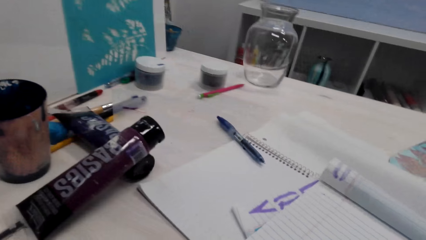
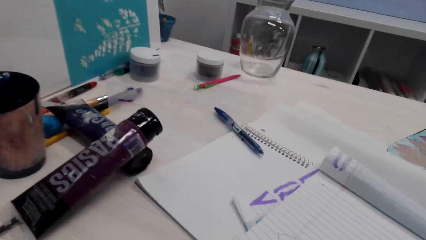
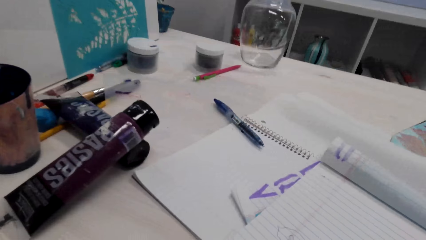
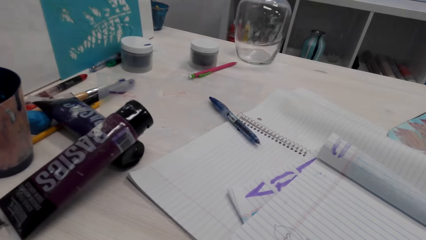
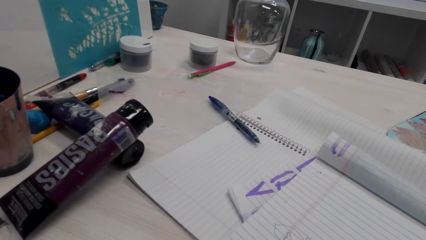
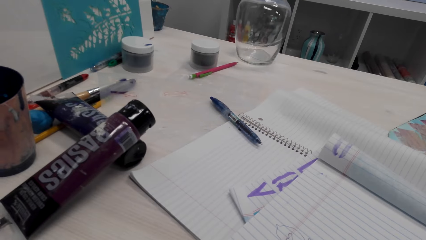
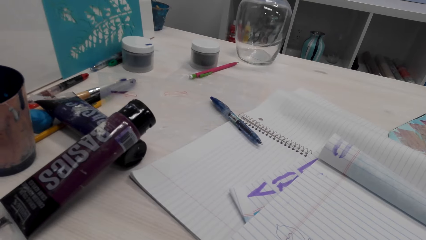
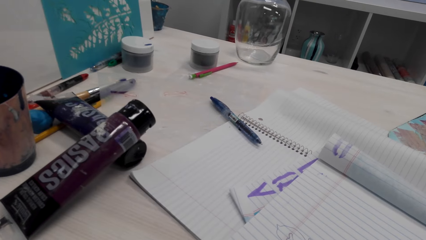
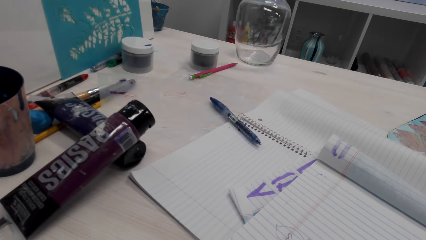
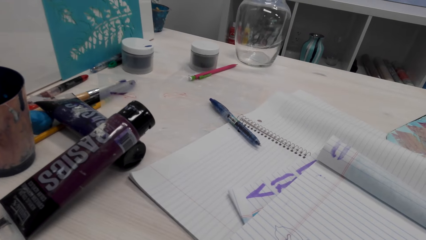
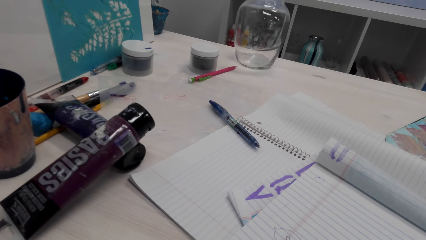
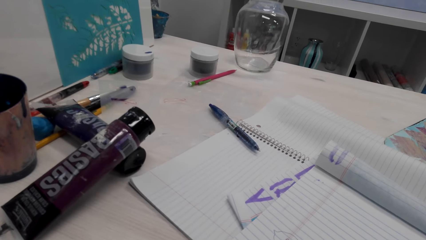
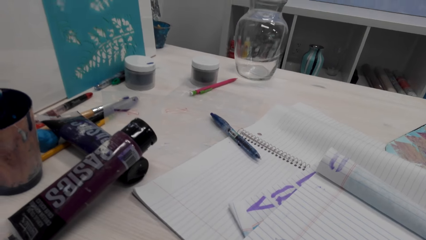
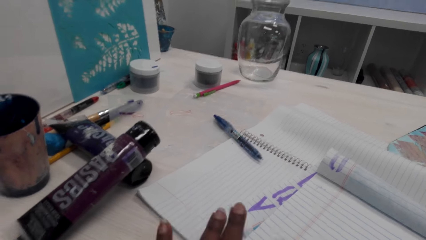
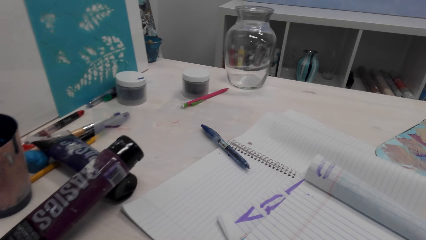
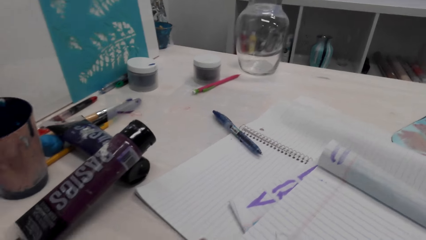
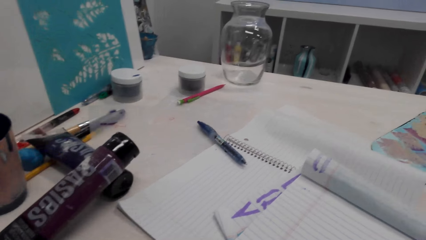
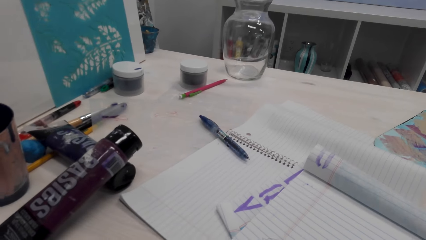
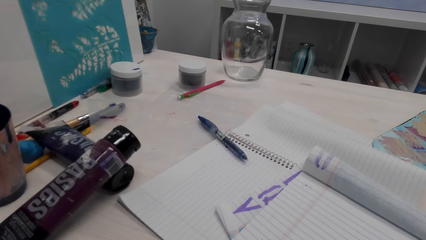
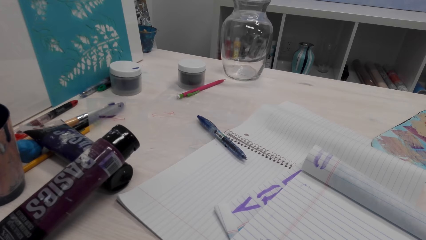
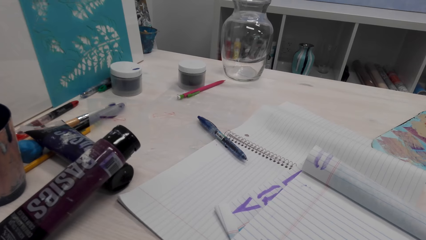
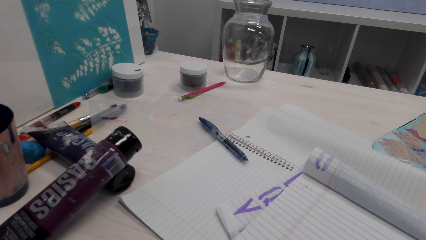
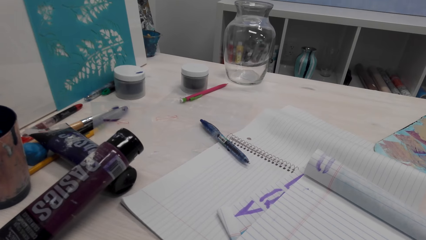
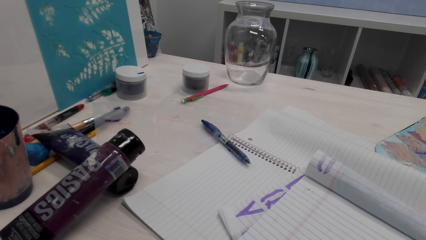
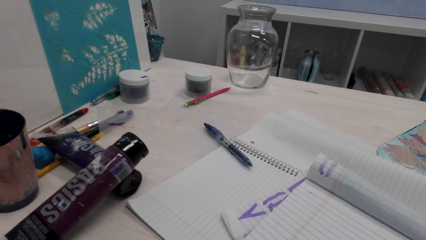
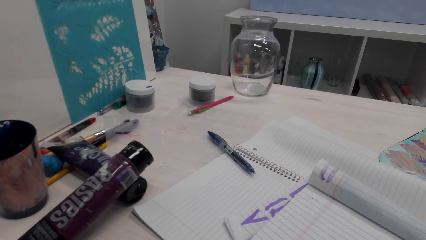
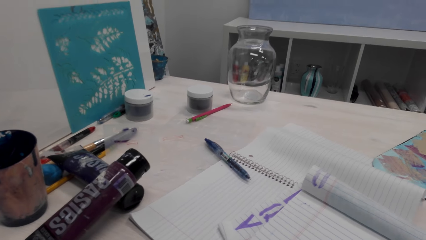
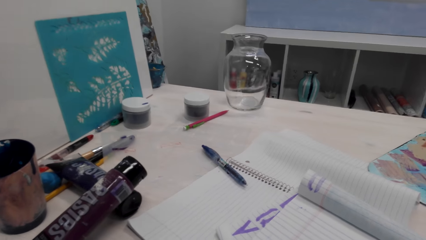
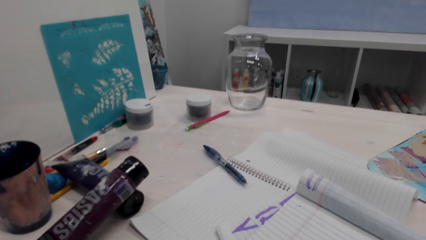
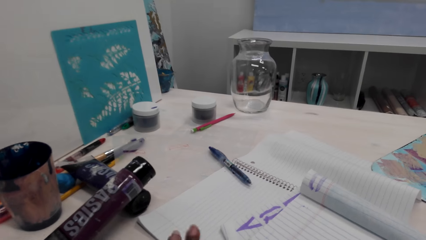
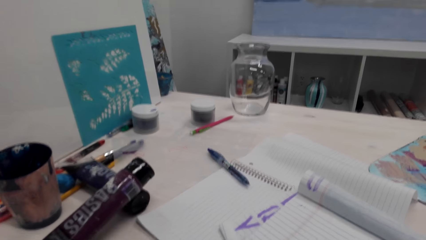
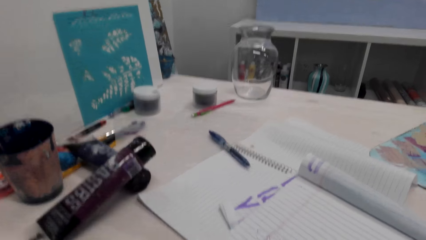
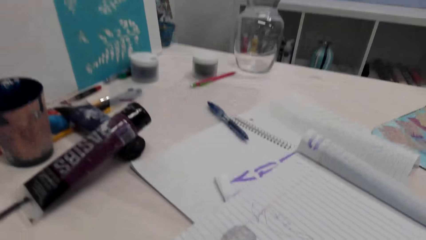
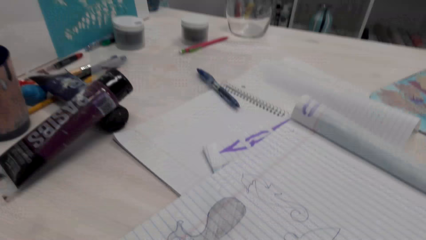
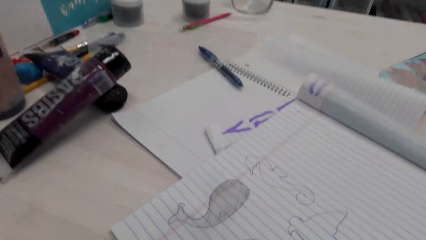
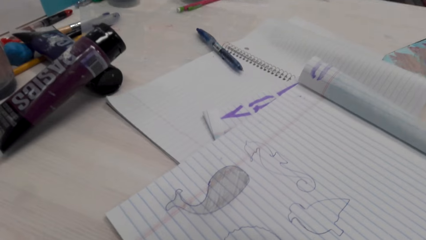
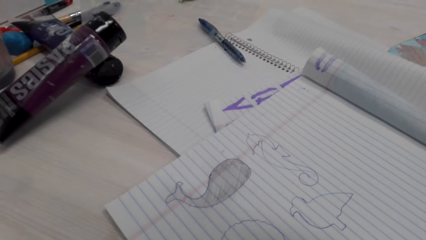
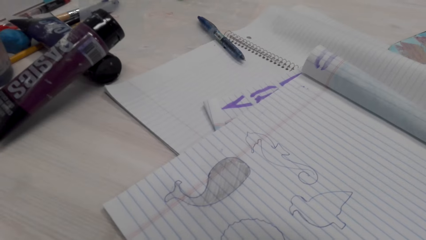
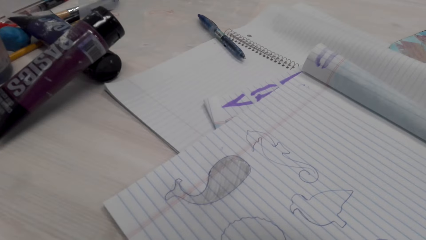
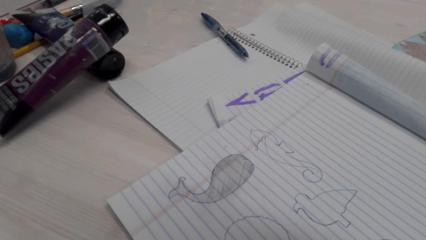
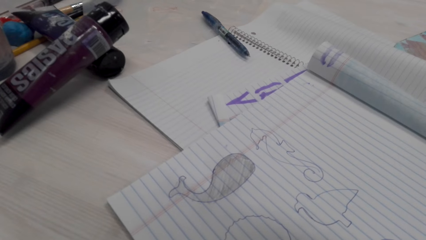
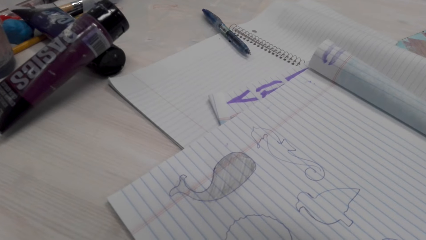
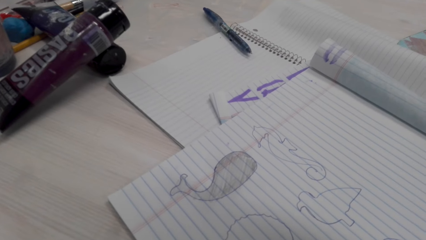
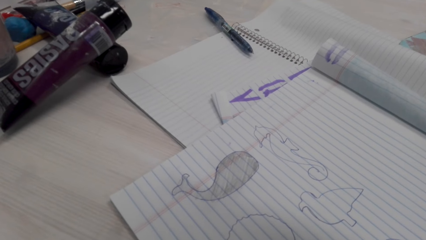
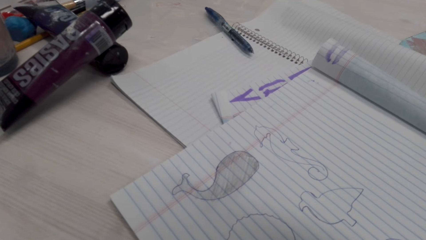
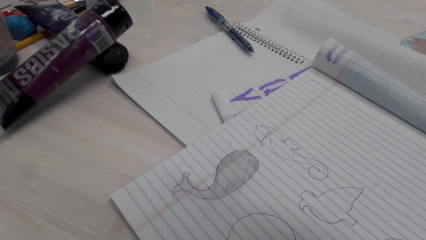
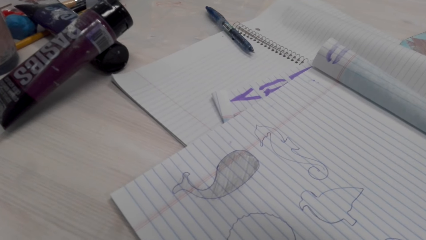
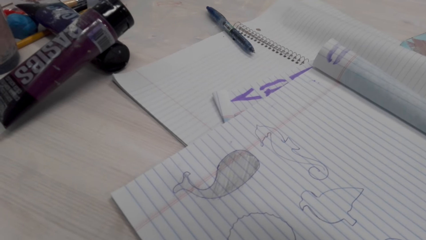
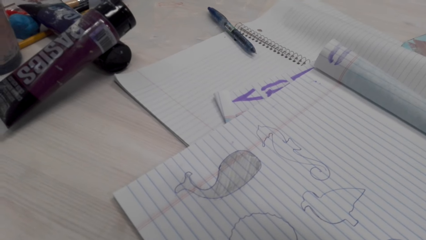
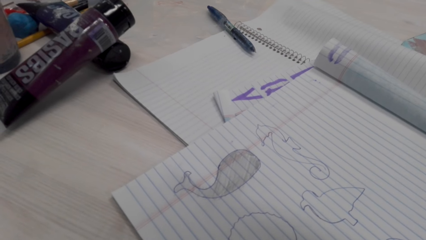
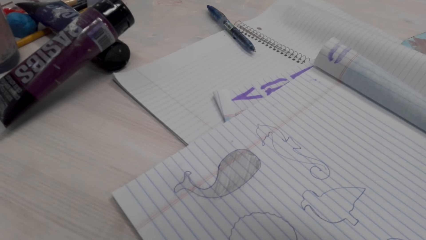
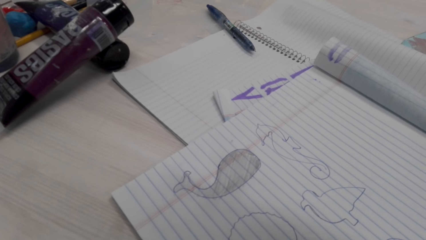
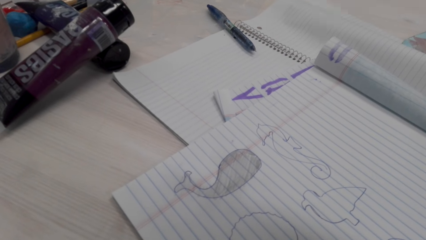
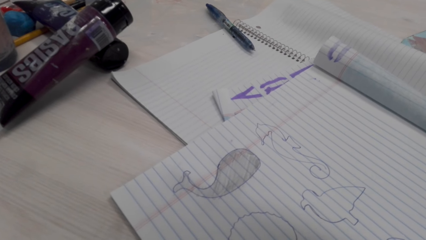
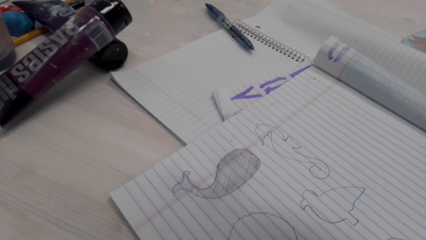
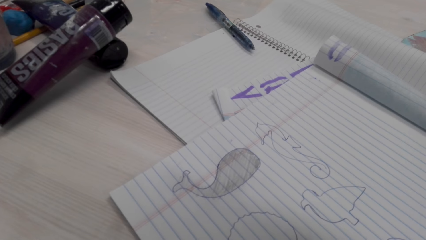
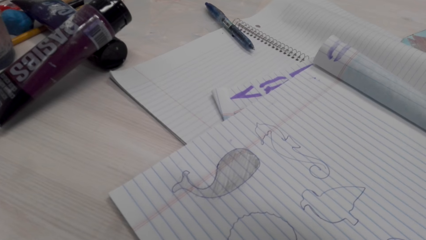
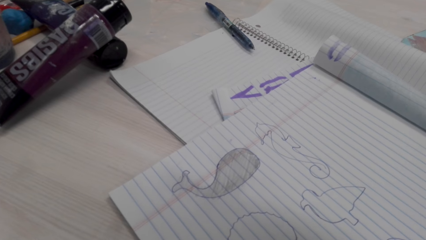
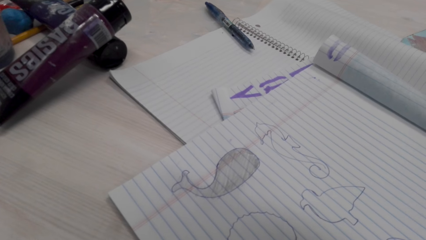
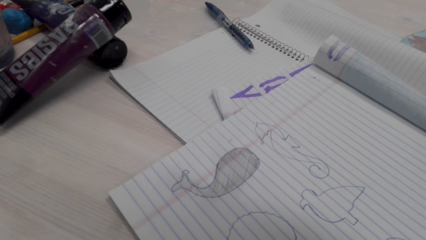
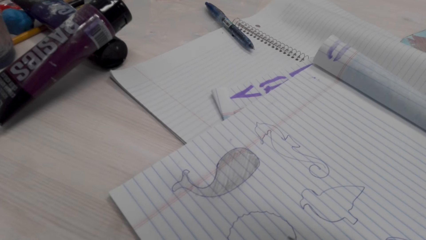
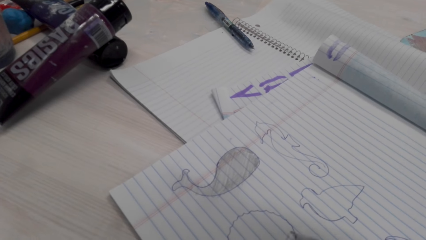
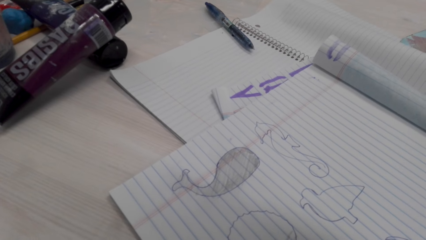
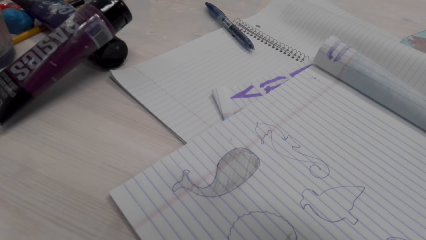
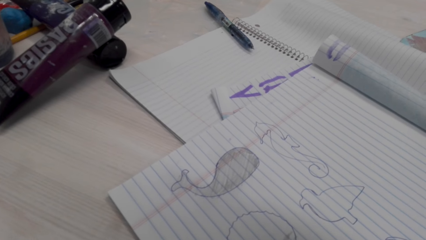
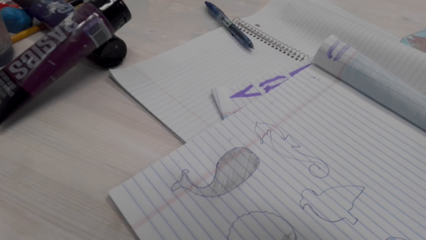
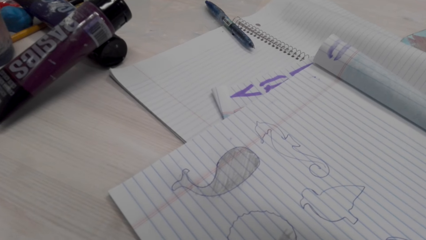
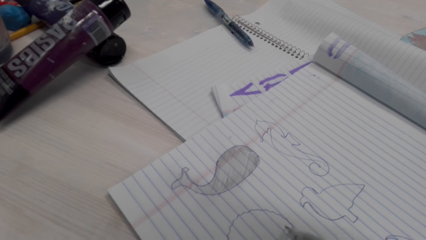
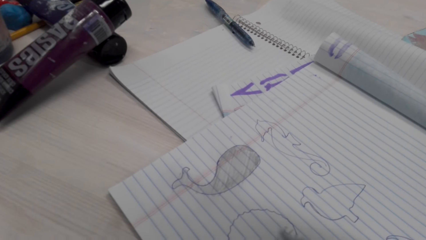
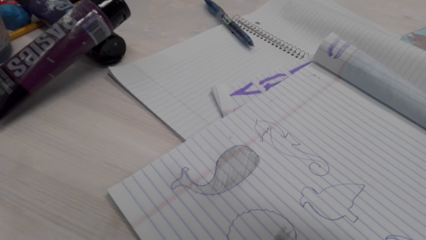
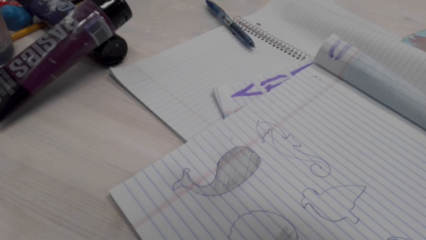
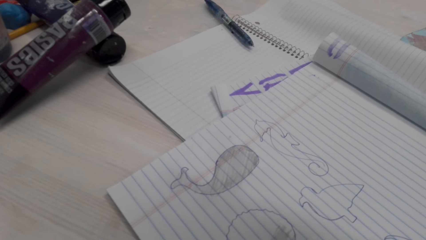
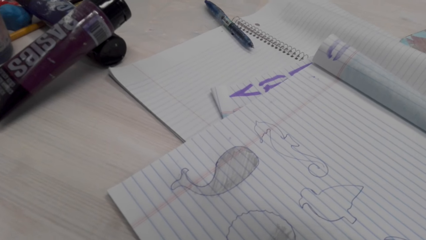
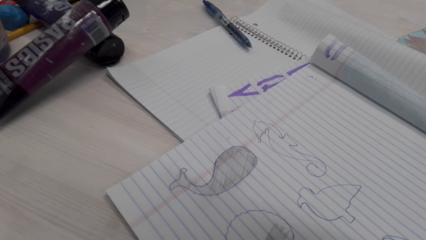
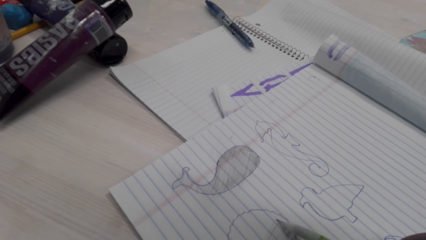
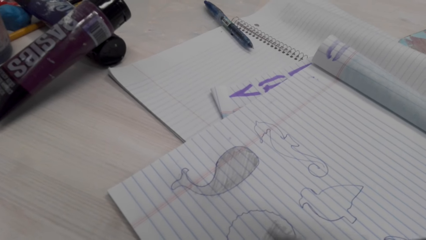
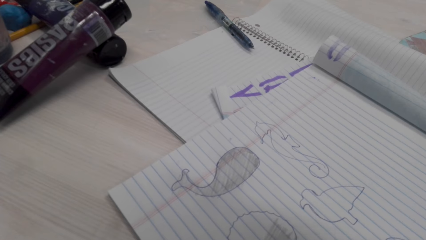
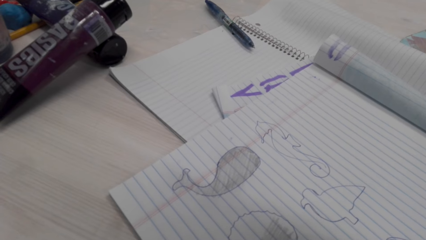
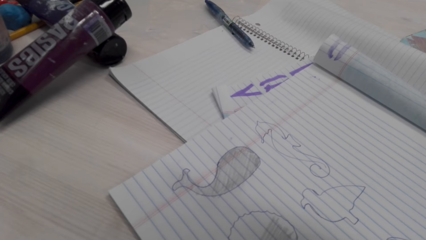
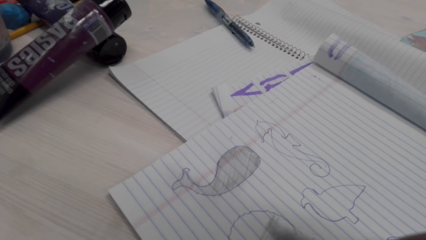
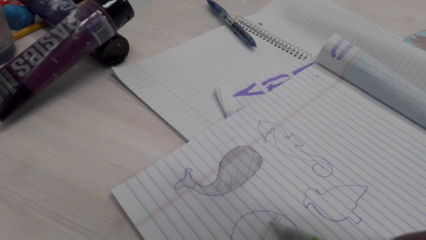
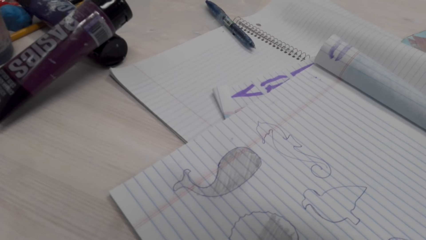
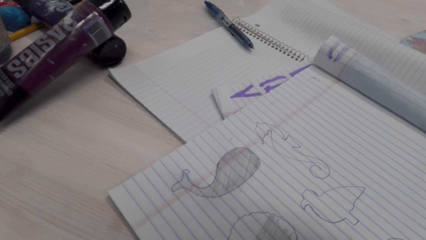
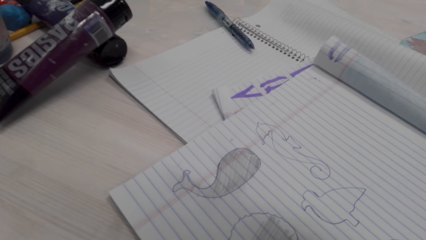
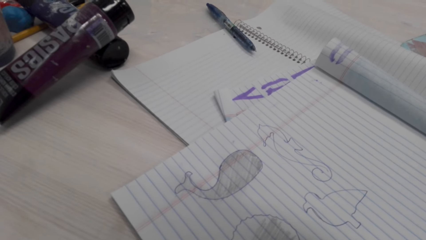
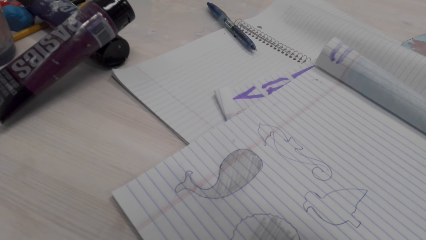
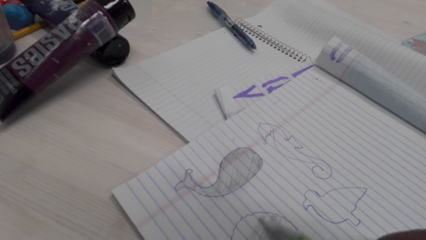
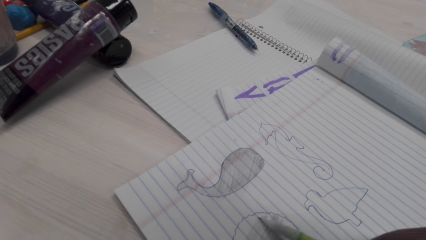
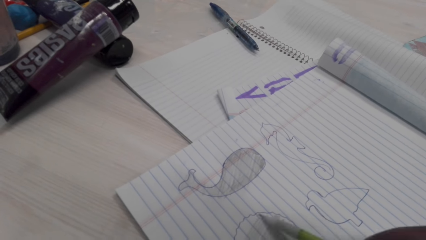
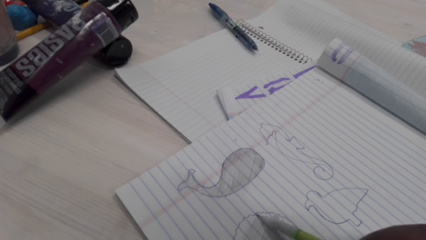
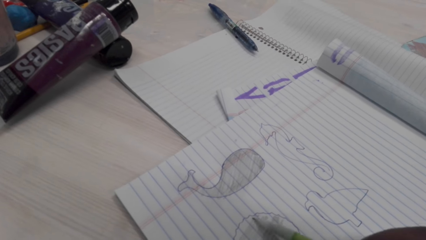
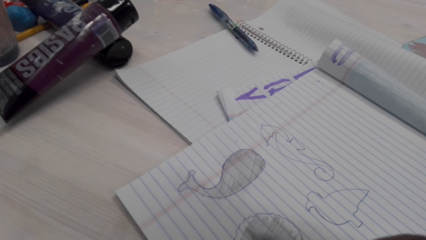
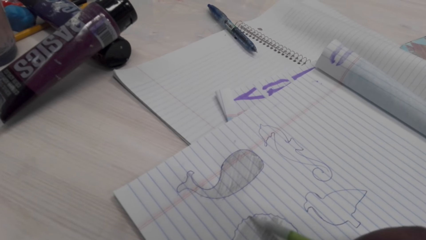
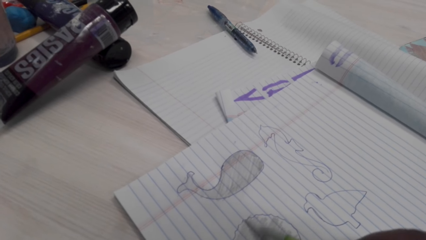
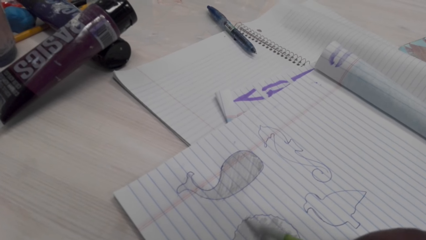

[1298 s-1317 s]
The camera wearer adjusts a hand. They adjust the hand again. They color a picture with a pencil. They draw with the pencil.
